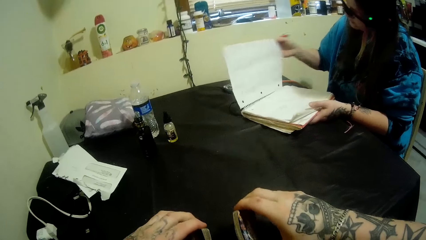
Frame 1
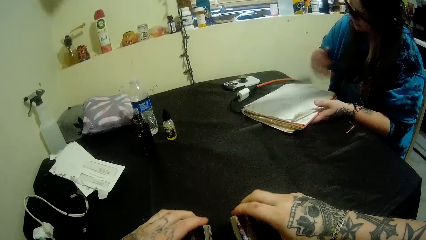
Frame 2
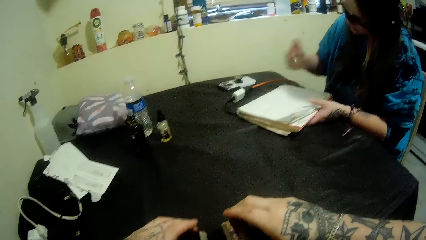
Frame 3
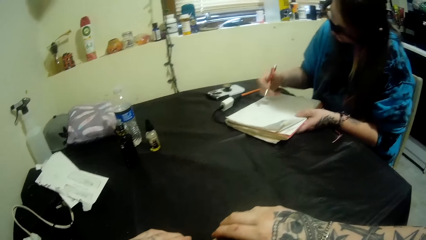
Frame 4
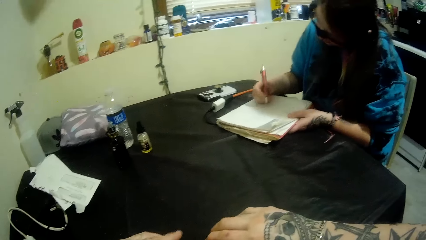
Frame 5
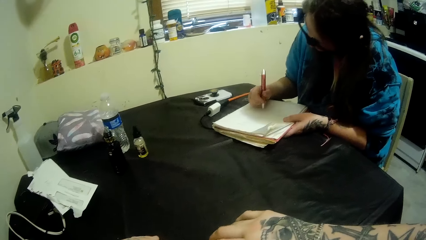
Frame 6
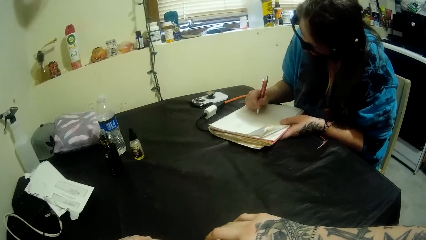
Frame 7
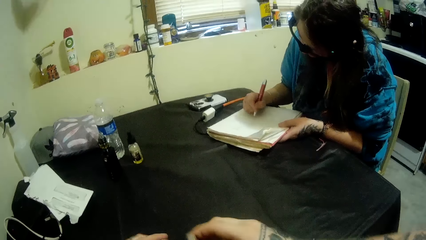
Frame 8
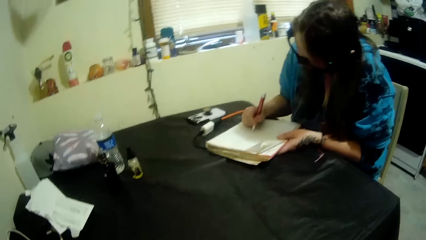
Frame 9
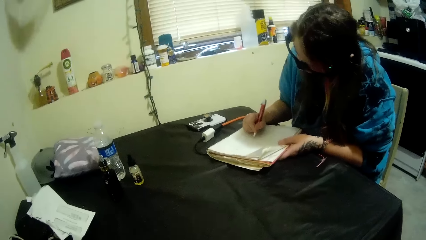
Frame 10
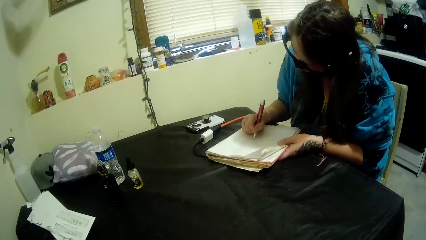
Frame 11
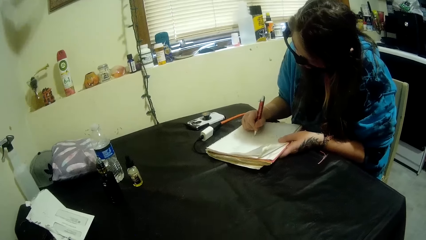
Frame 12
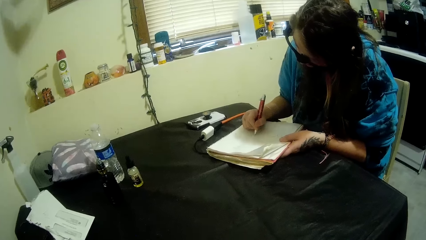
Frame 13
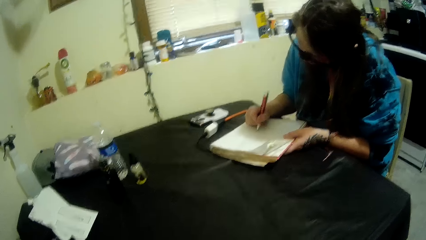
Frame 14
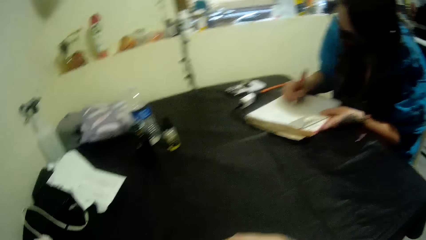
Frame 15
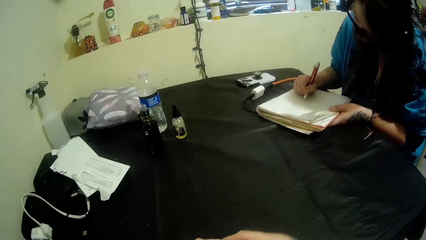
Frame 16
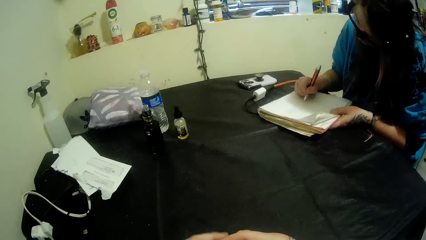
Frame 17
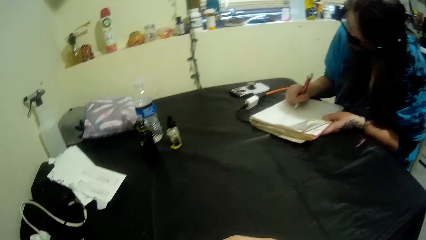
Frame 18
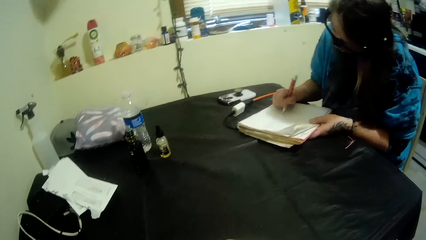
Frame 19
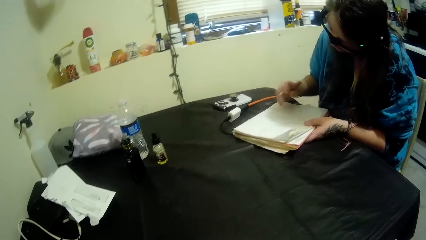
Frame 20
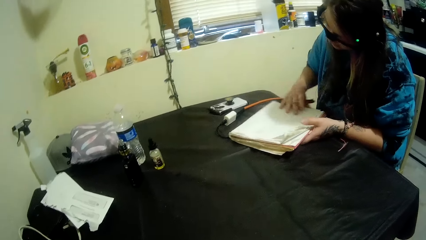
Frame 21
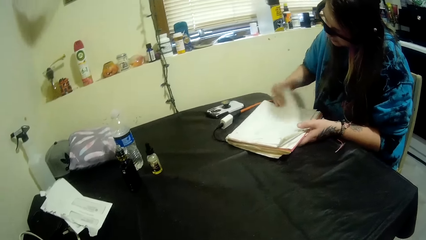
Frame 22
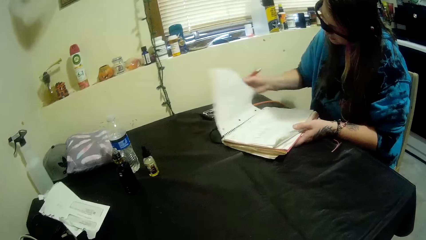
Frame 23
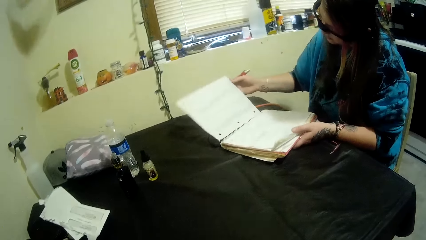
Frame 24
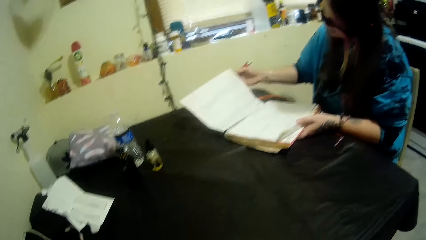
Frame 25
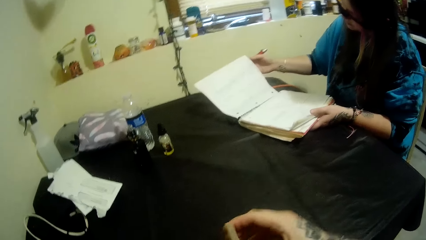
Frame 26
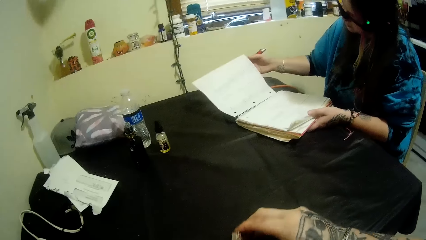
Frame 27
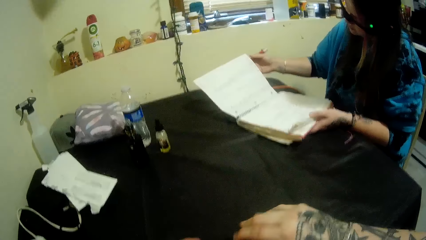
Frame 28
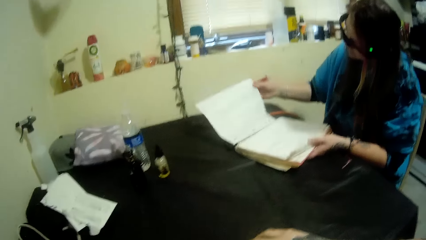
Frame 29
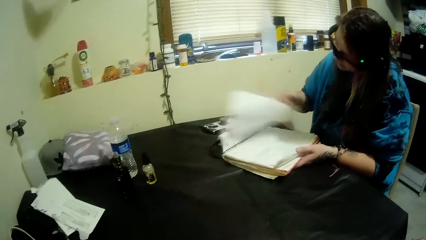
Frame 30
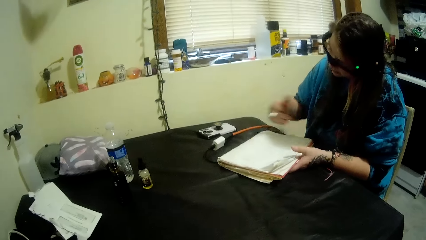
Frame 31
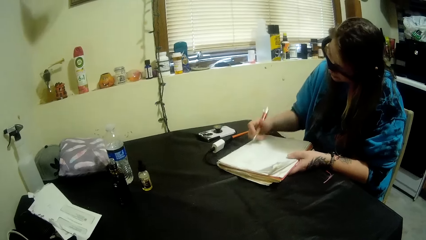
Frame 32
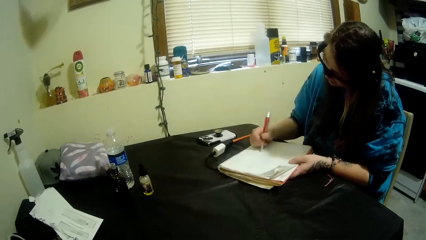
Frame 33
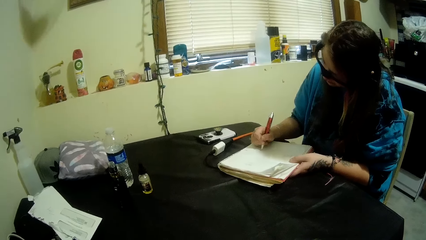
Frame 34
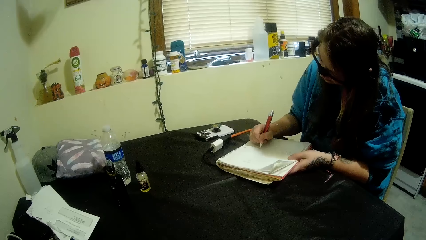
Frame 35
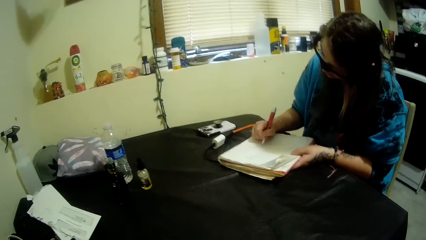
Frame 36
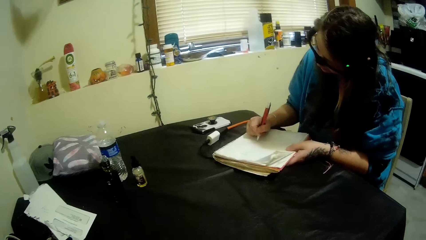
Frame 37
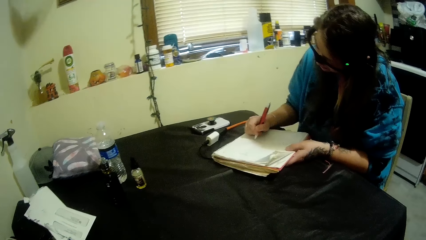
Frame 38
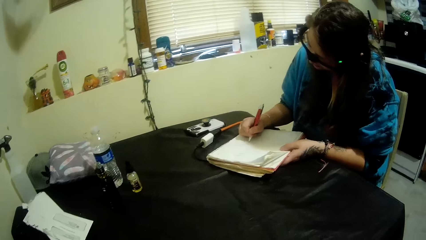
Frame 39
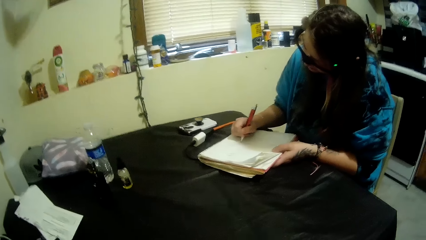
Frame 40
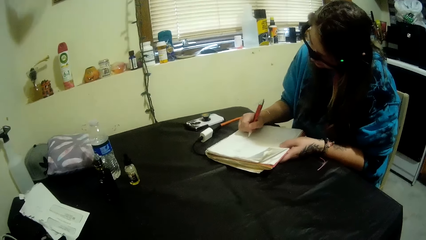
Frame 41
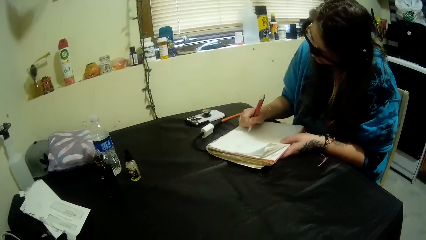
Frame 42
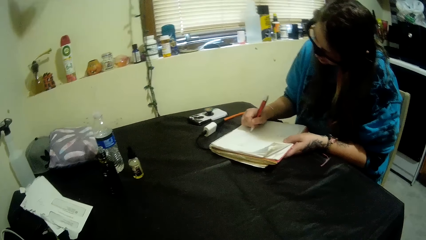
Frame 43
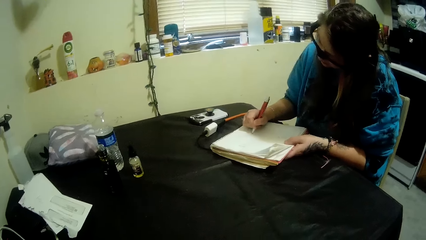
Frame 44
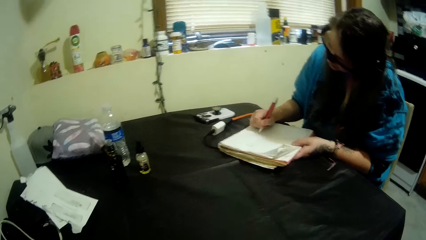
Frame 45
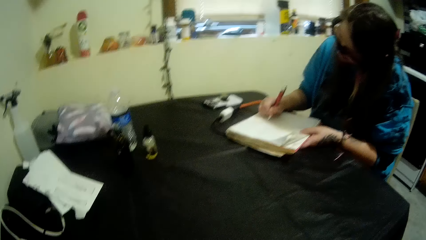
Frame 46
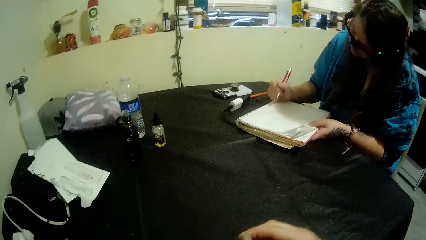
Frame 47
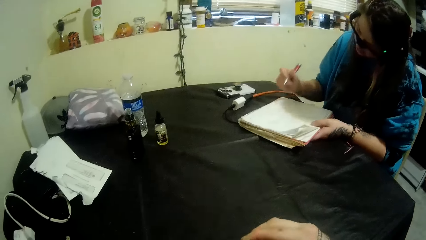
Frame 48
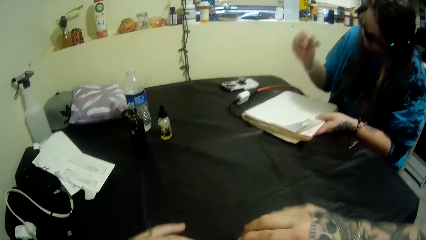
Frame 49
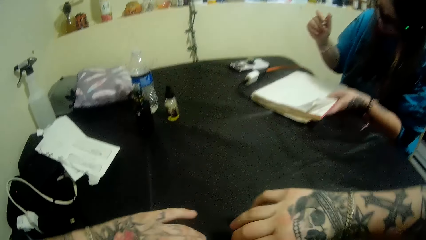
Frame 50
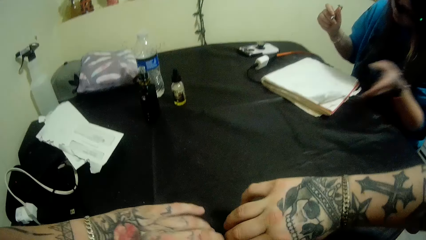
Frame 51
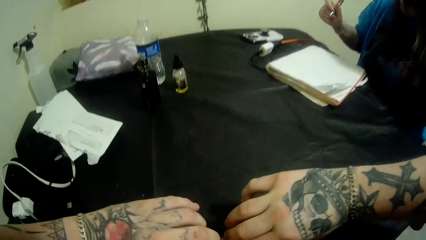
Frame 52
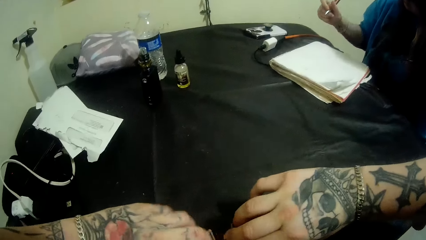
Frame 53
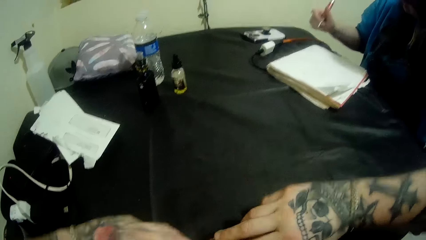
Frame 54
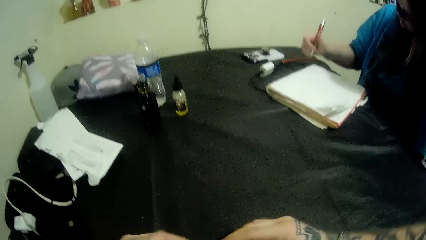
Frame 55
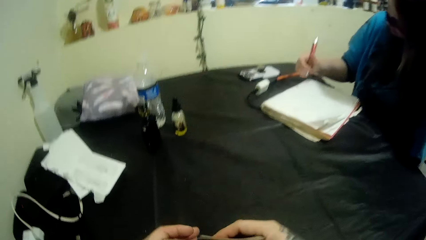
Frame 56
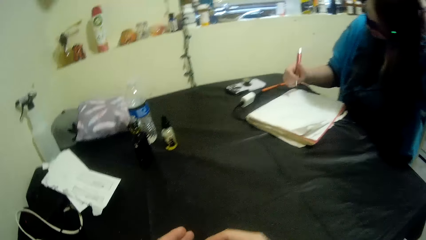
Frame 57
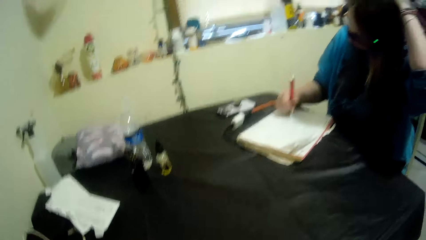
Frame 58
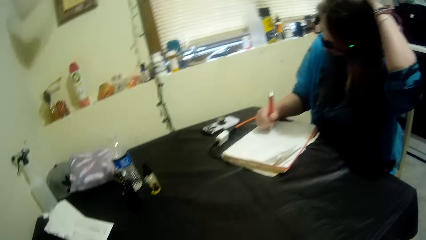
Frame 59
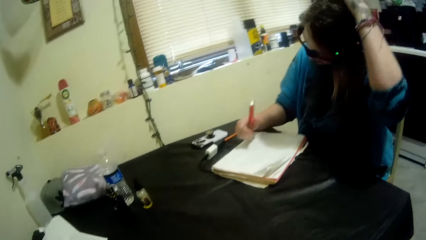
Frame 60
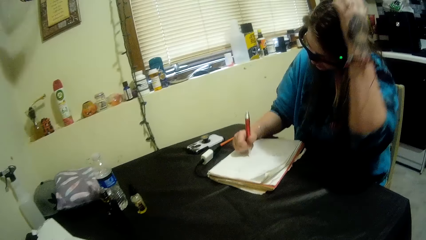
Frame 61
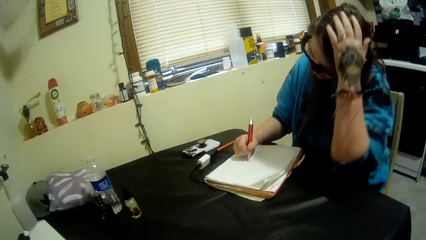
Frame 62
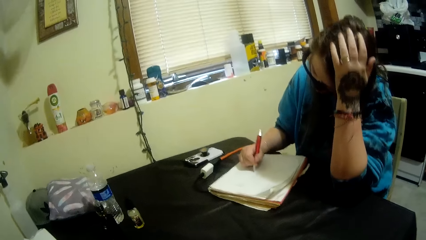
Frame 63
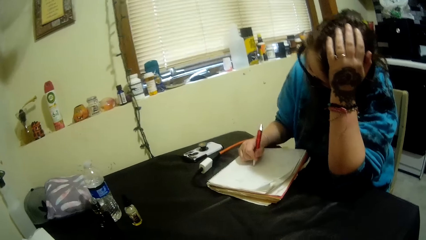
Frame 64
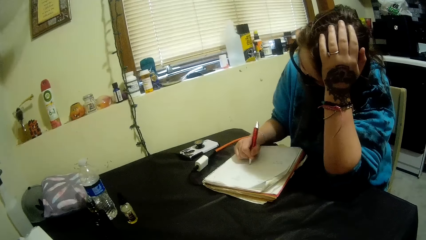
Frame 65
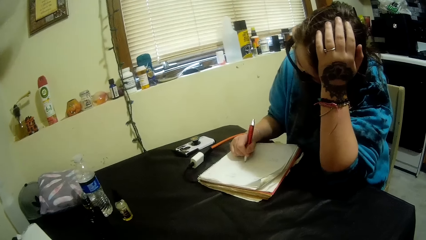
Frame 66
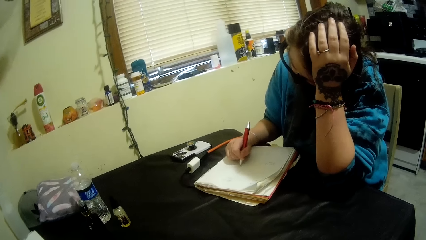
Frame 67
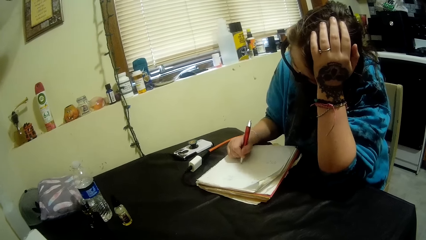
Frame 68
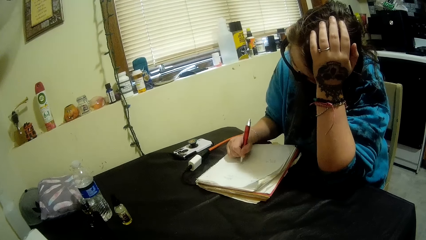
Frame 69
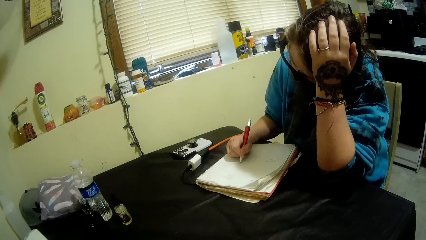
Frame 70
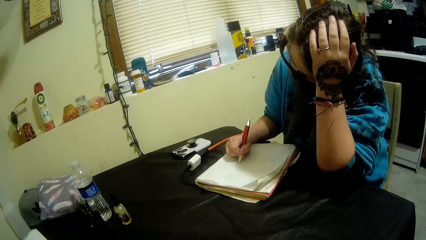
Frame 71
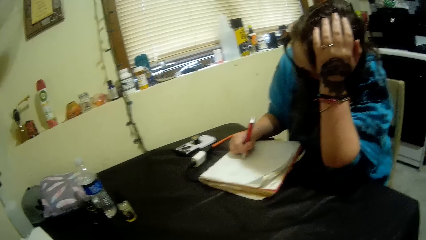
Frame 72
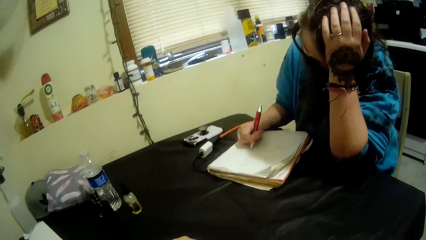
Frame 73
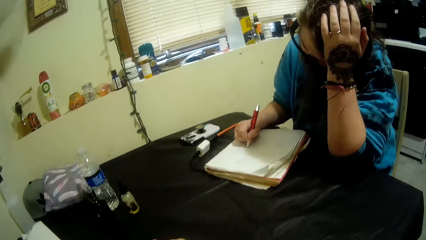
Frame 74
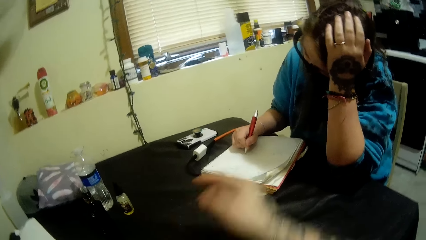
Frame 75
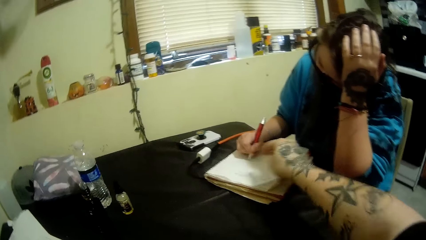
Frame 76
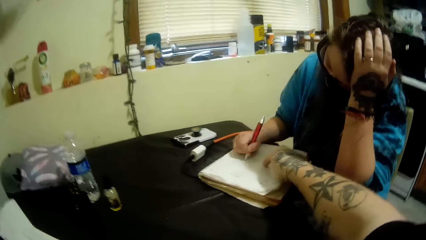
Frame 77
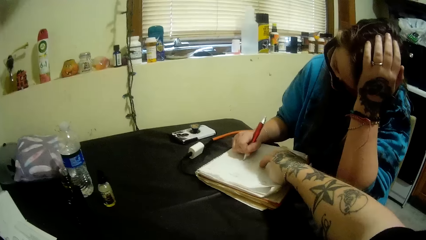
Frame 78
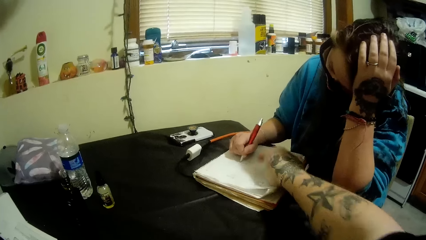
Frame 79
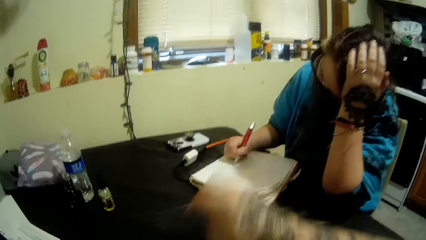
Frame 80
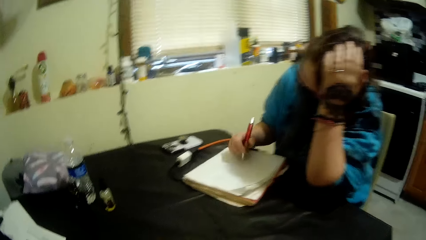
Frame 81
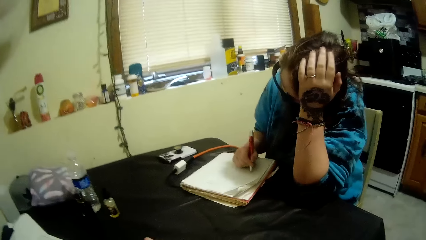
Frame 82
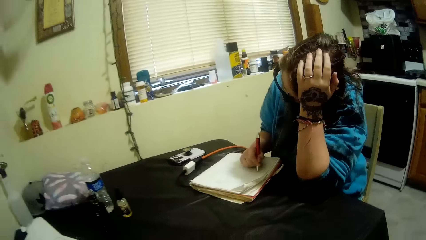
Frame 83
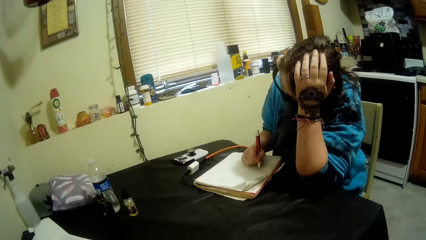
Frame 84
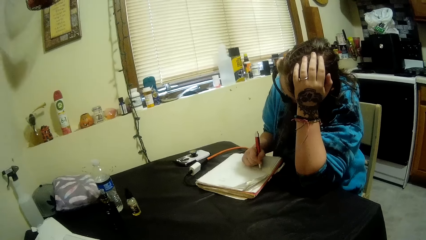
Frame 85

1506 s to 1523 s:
The camera wearer holds the cards. A person turns the book page, writes on the book, and holds the book page. The camera wearer holds the cards. The person turns the book page and writes on the book. The camera wearer holds the cards. The person touches her head. The camera wearer touches the book with his right hand. He points at the book.
